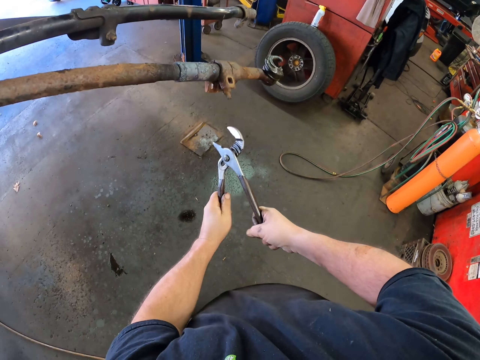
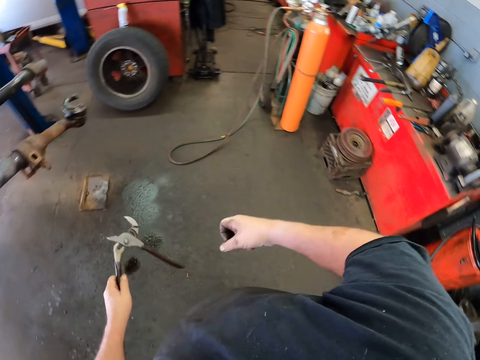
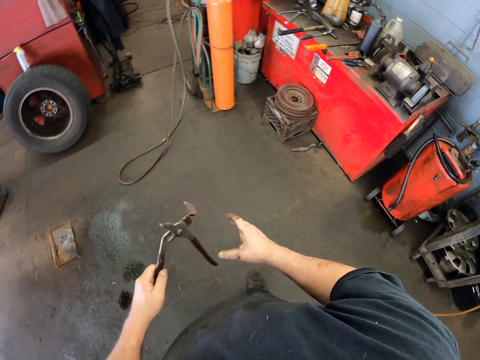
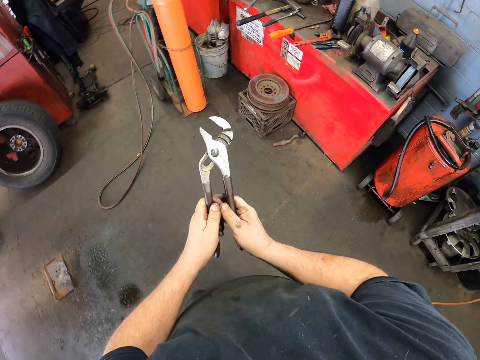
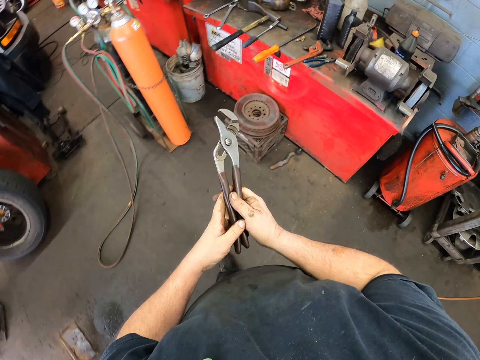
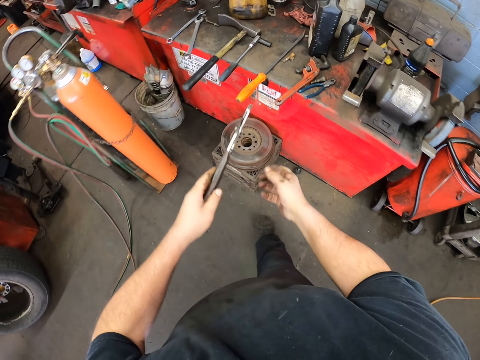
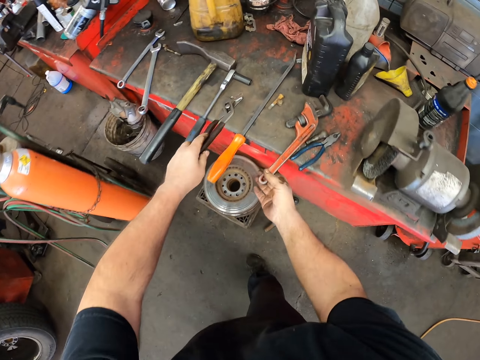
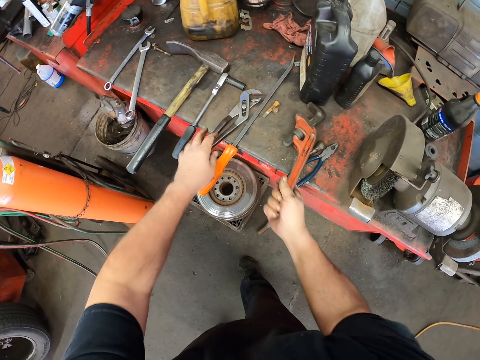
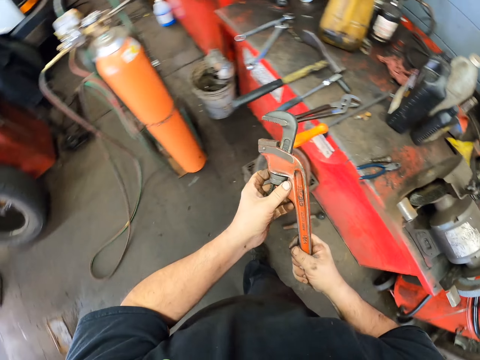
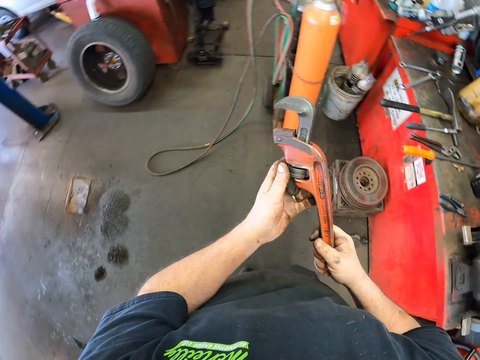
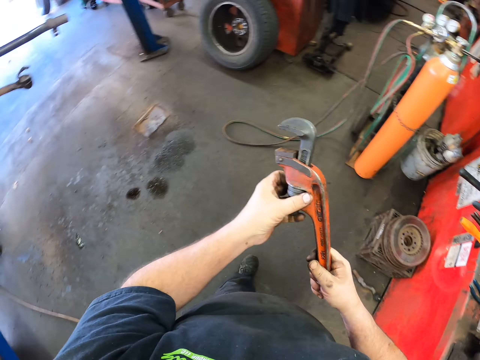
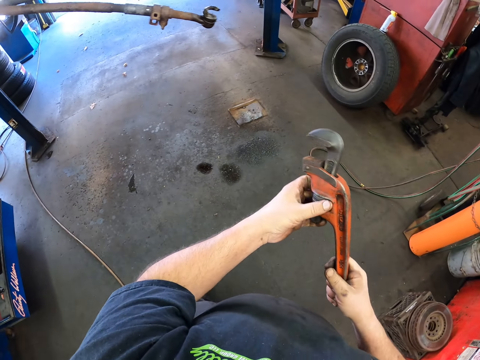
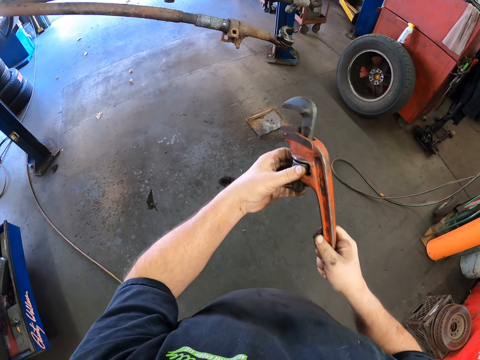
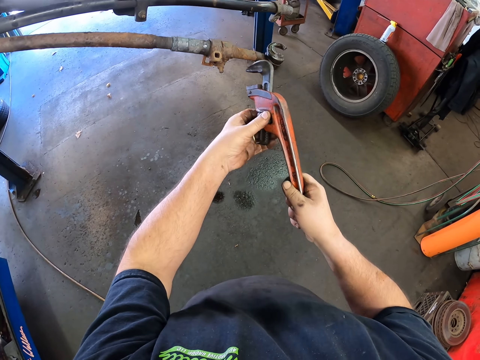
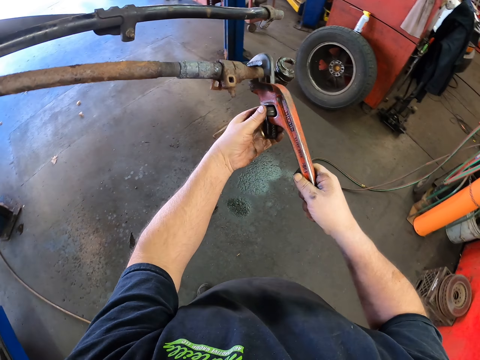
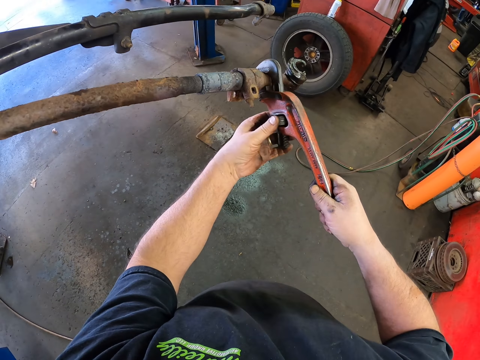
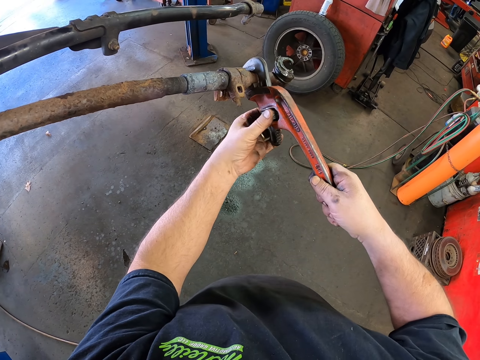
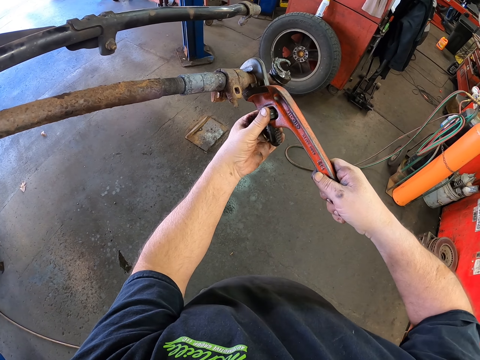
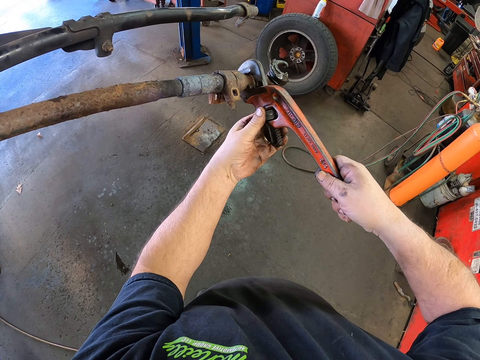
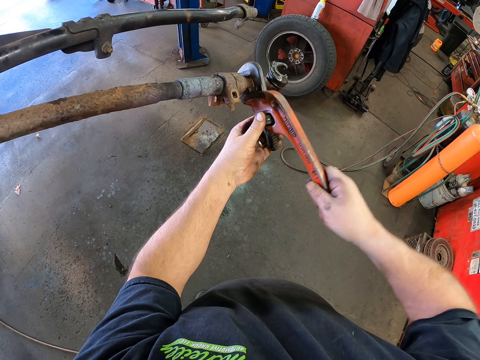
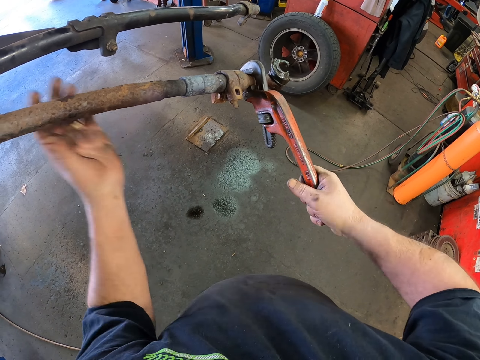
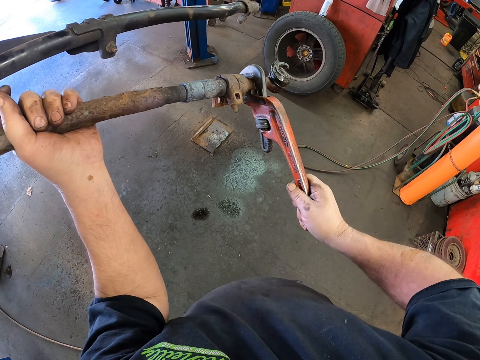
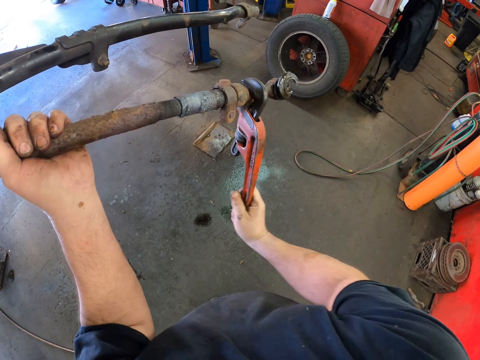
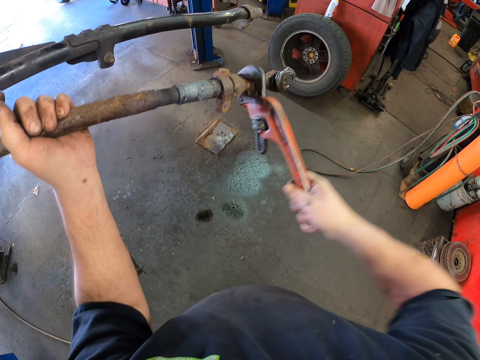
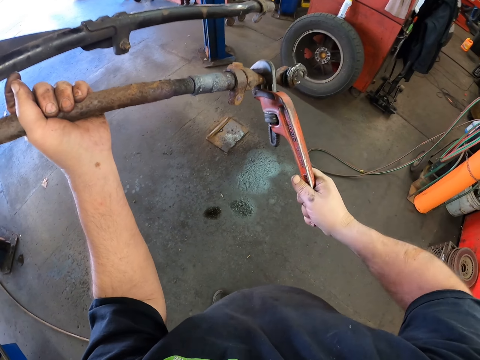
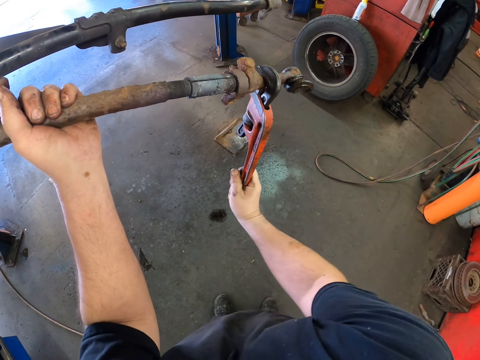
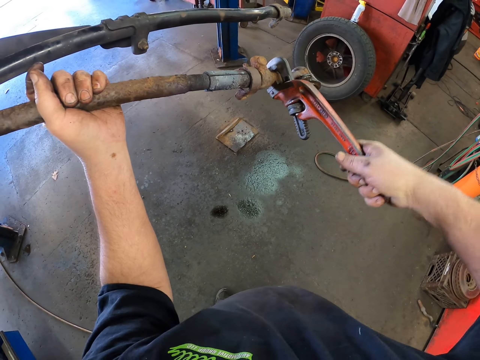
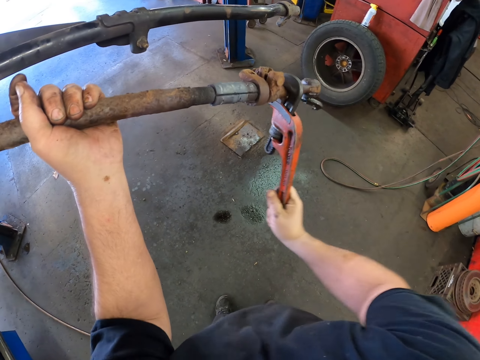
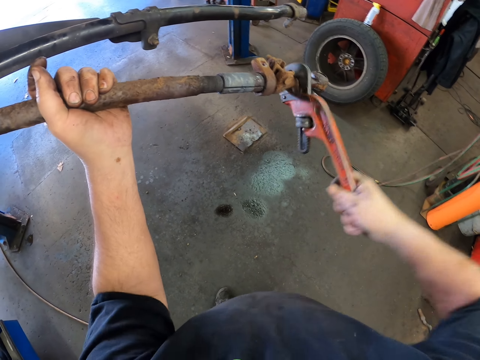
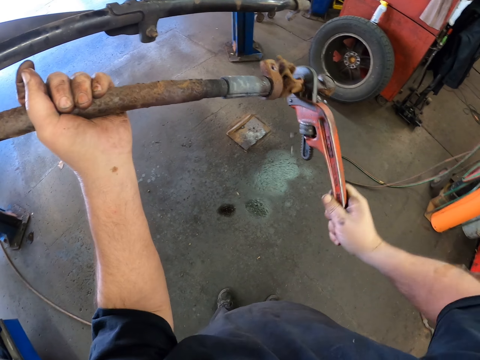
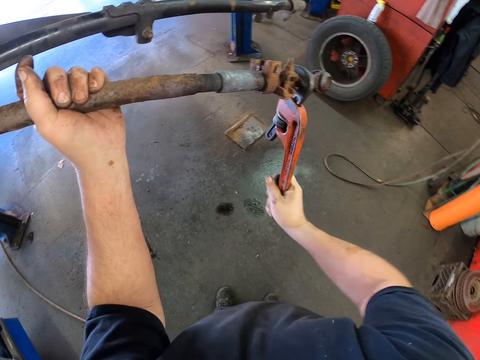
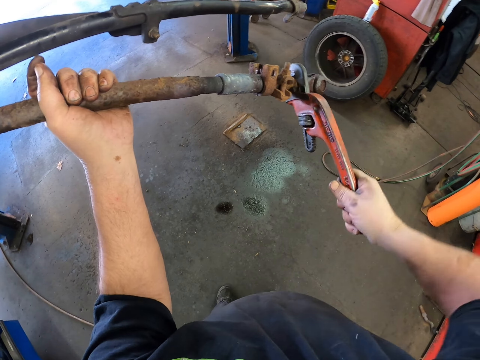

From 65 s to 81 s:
The camera wearer moves the hands. They close the pliers. They walk around. They step forward. They put the pliers on the table. They pick up the pipe wrench. They loosen the pipe wrench. They lift the pipe wrench. They put the pipe wrench on the metal piece. They loosen the pipe wrench. They touch the pipe. They loosen the metal part with the pipe wrench. They rotate a strut rod.

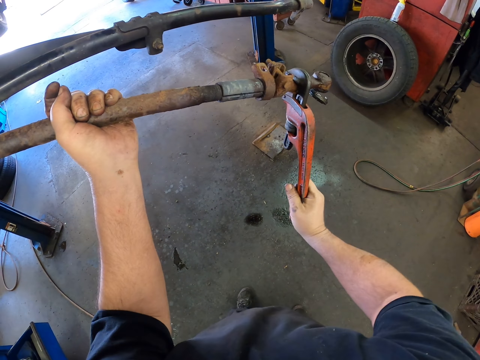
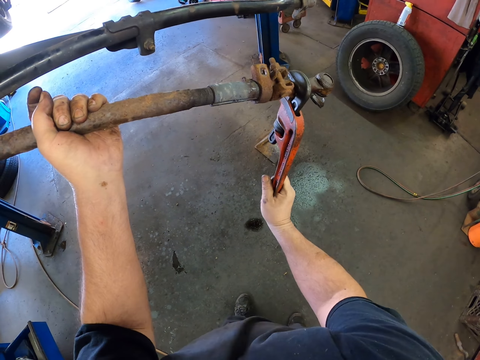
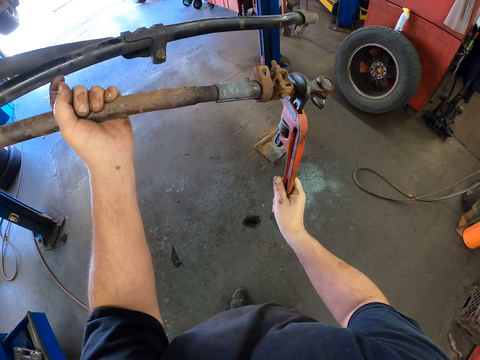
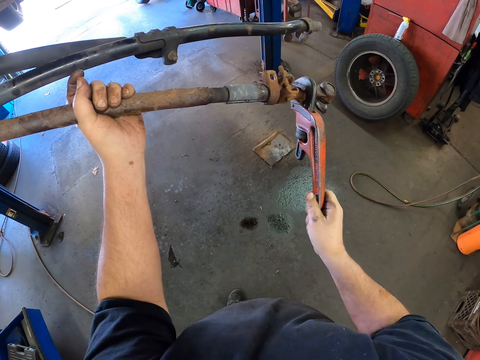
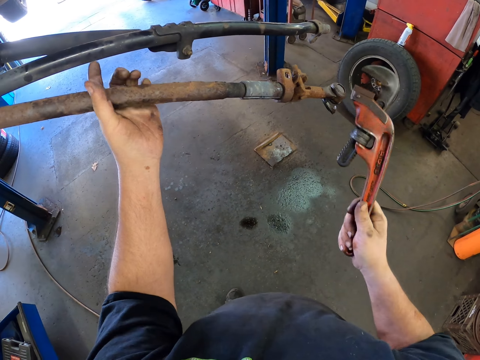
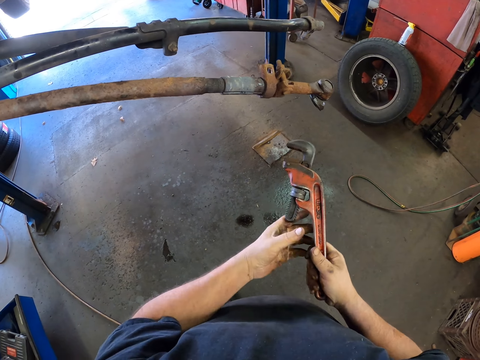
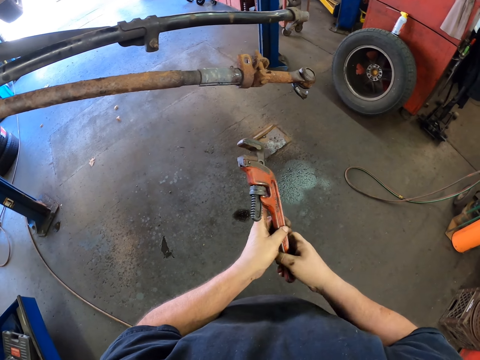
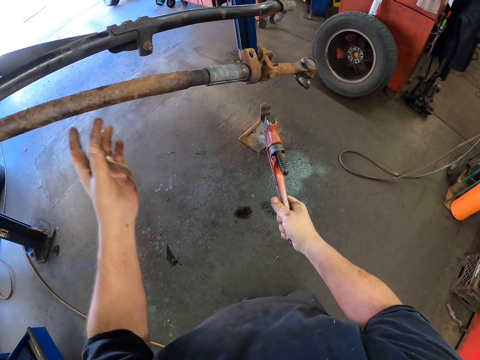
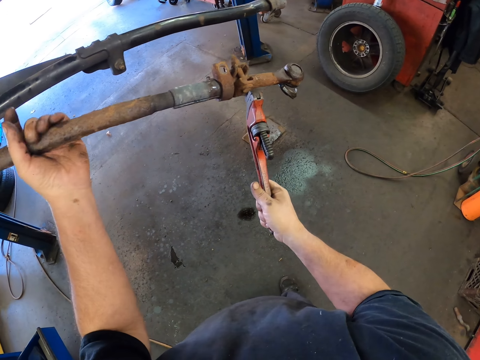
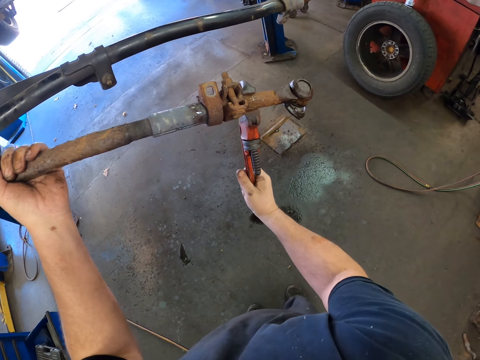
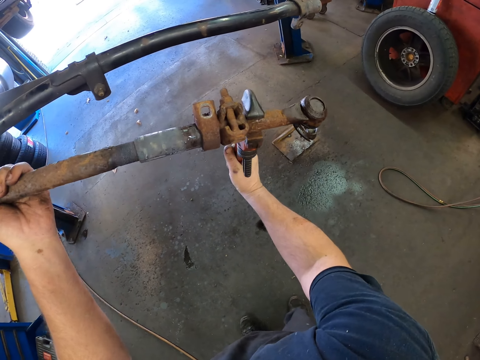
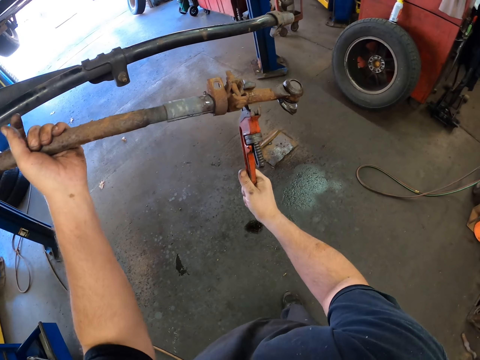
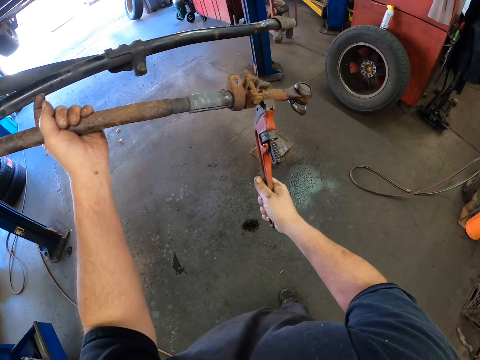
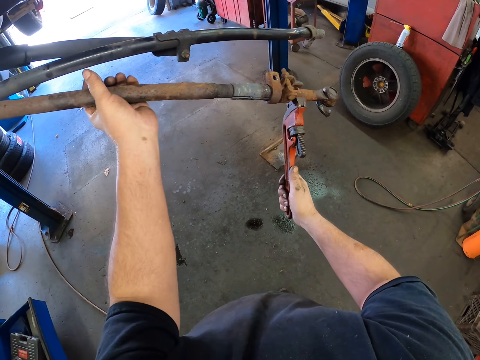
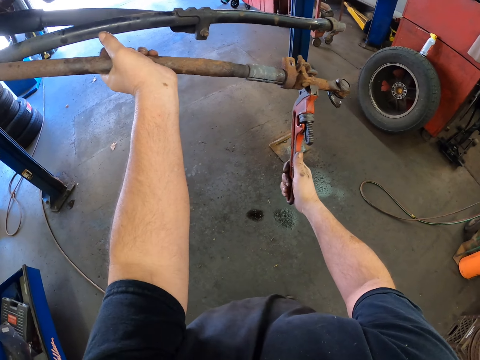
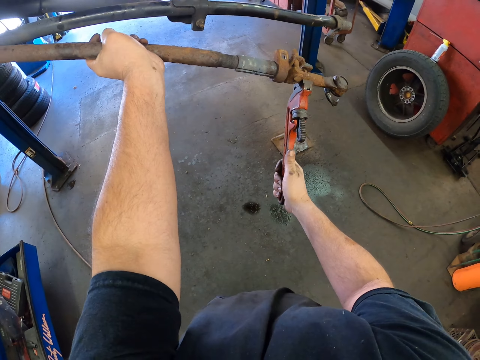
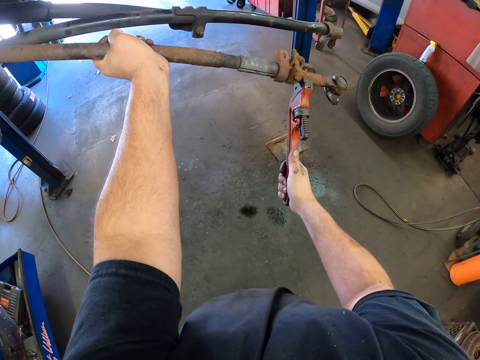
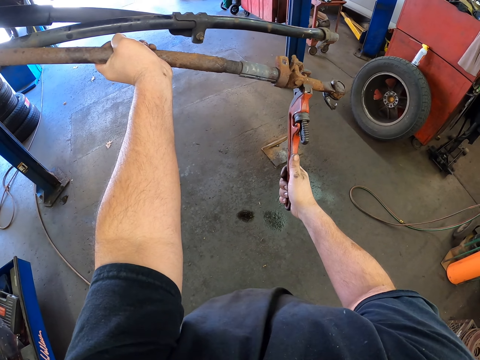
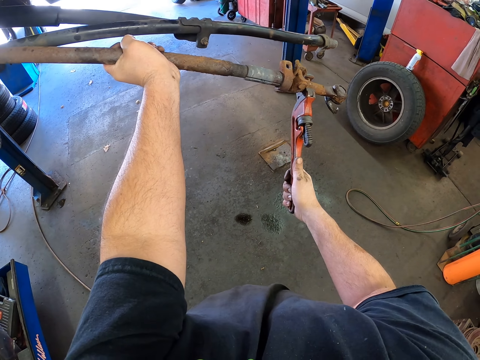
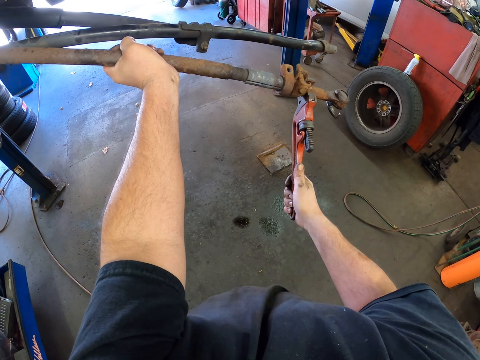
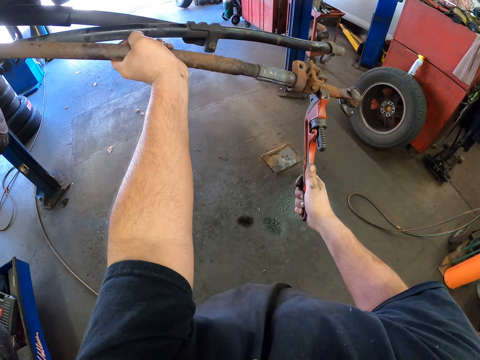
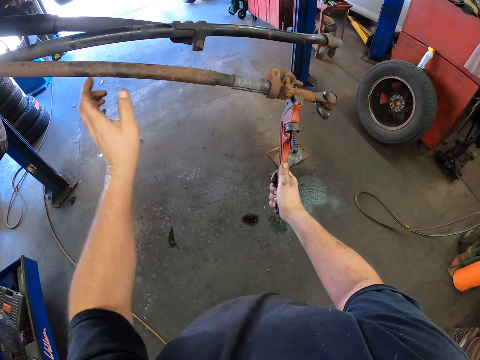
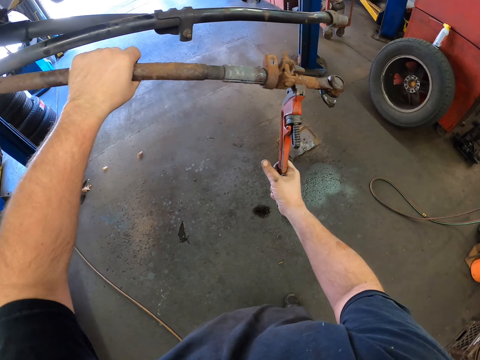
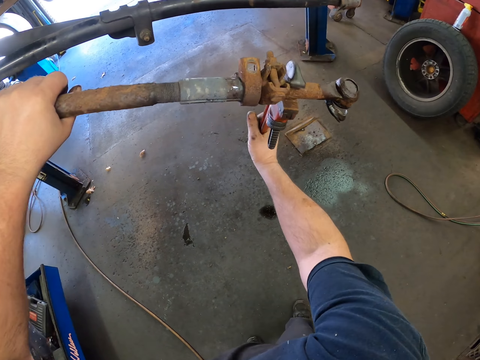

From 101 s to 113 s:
The camera wearer turns the pipe wrench. They touch the metal. They loosen the metal part with the pipe wrench. They touch the metal. They loosen the metal part with the pipe wrench.
